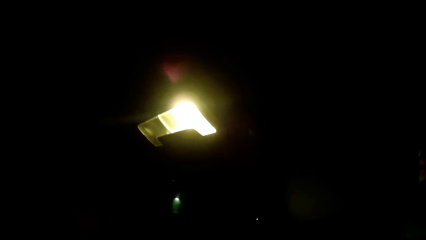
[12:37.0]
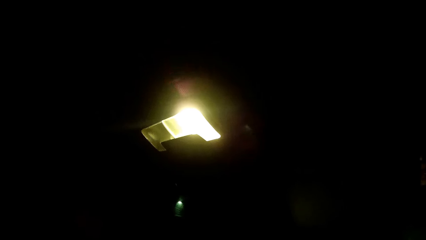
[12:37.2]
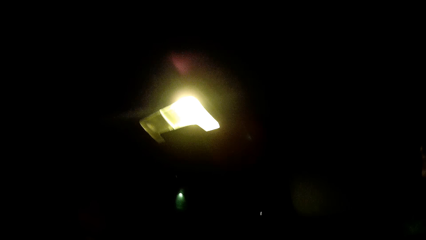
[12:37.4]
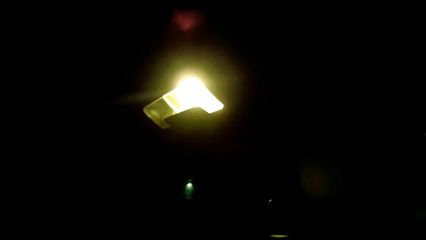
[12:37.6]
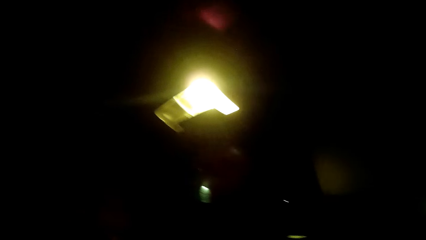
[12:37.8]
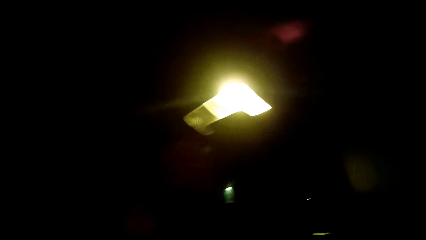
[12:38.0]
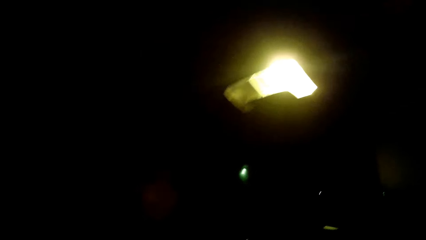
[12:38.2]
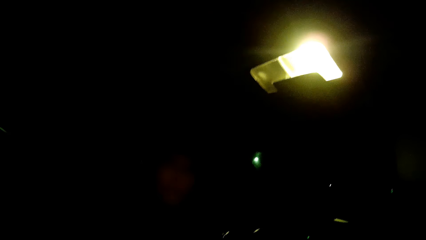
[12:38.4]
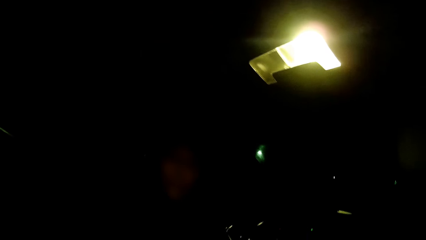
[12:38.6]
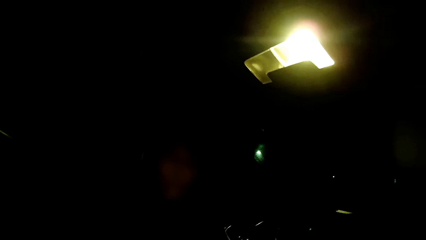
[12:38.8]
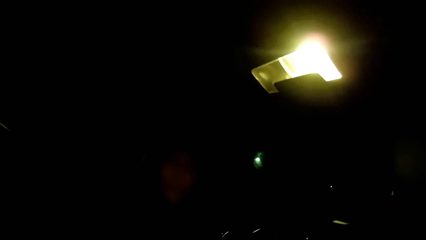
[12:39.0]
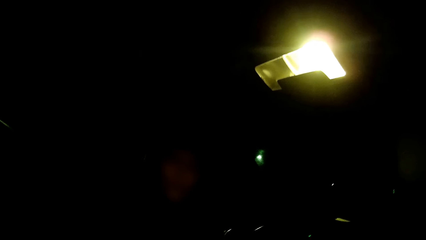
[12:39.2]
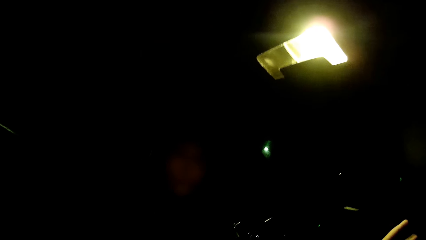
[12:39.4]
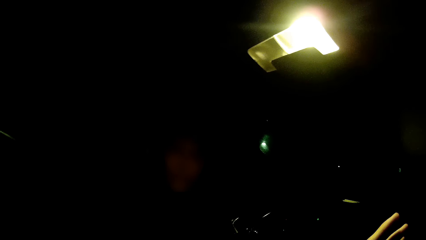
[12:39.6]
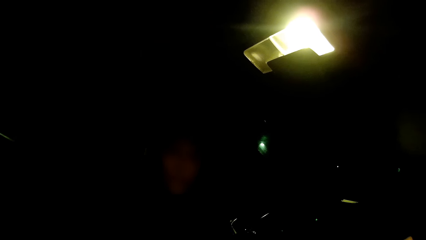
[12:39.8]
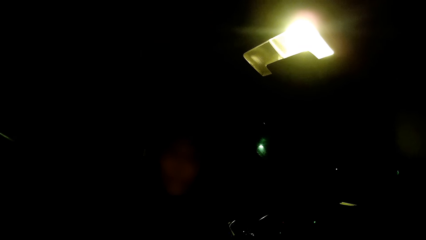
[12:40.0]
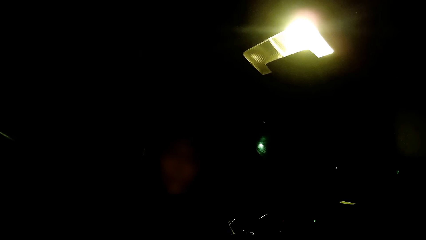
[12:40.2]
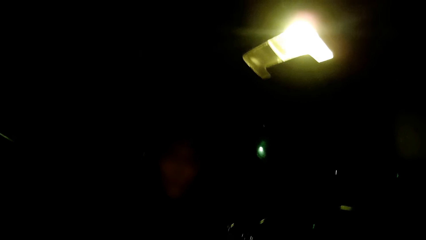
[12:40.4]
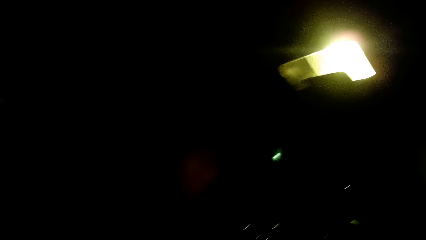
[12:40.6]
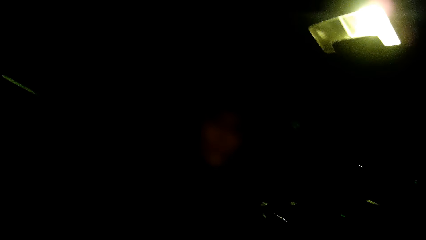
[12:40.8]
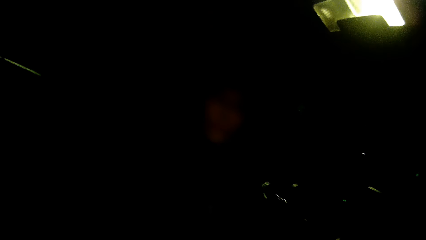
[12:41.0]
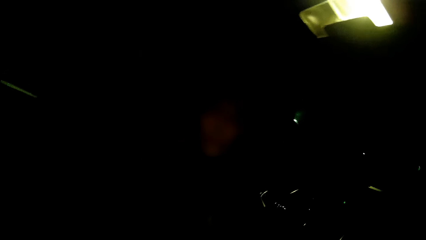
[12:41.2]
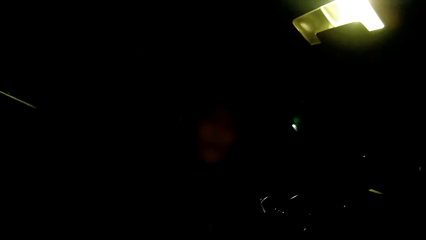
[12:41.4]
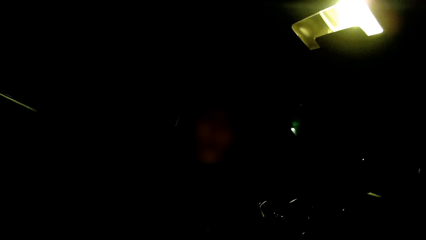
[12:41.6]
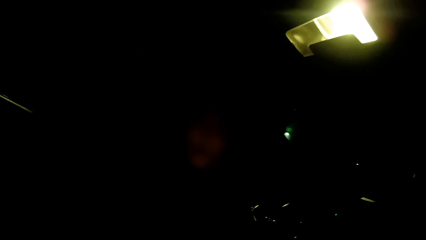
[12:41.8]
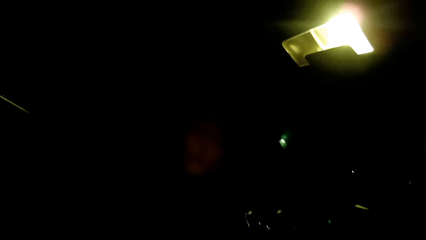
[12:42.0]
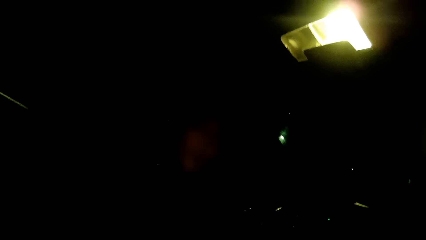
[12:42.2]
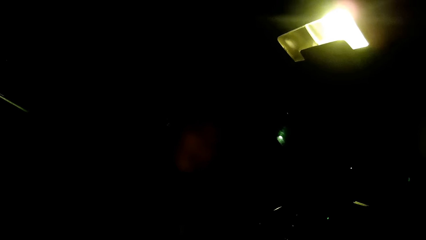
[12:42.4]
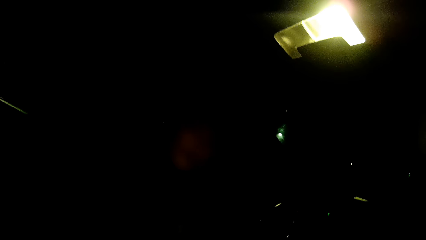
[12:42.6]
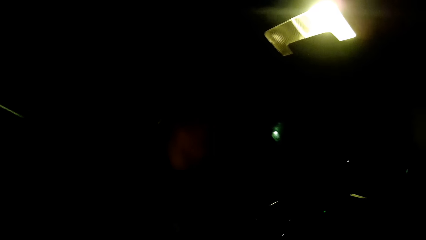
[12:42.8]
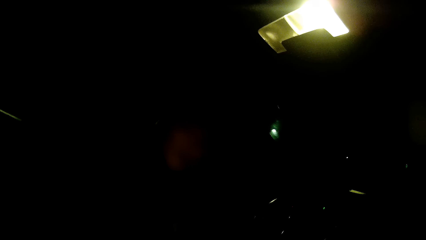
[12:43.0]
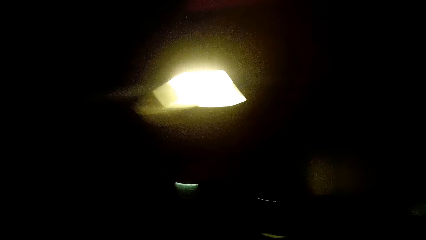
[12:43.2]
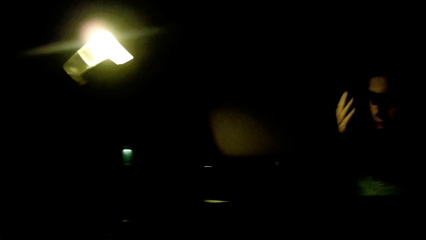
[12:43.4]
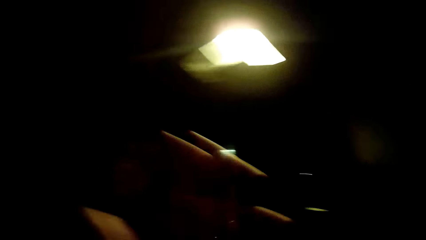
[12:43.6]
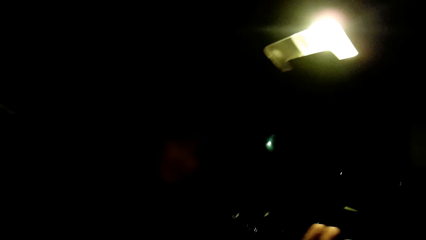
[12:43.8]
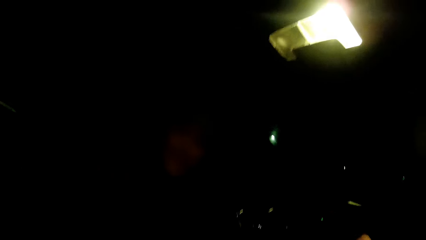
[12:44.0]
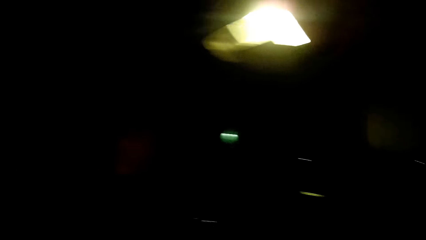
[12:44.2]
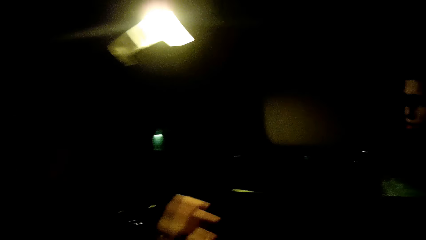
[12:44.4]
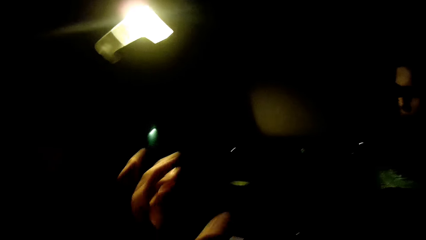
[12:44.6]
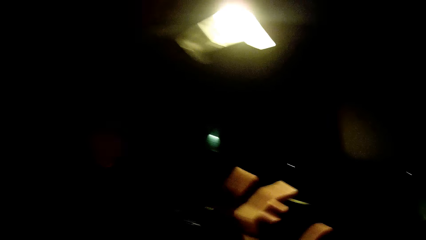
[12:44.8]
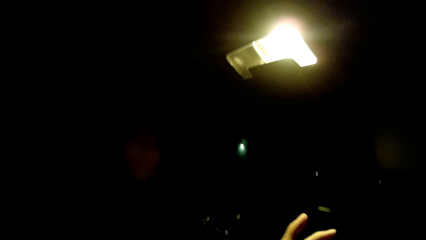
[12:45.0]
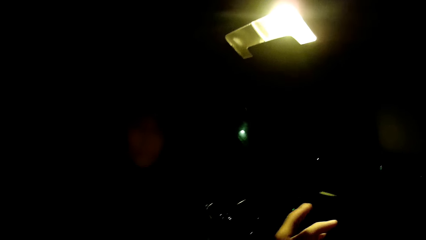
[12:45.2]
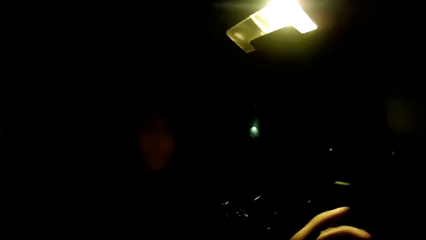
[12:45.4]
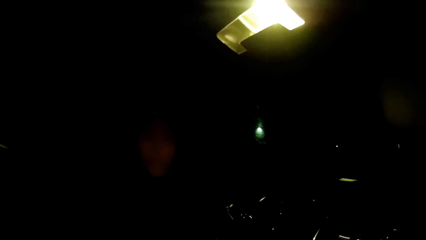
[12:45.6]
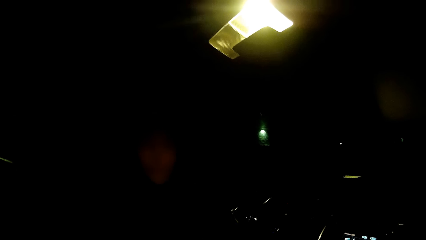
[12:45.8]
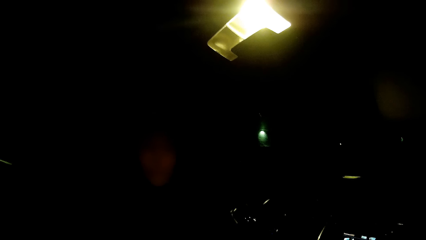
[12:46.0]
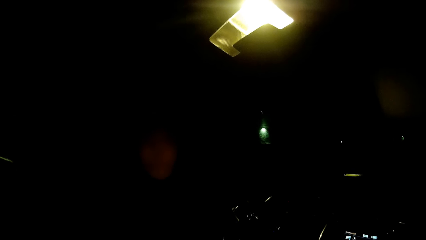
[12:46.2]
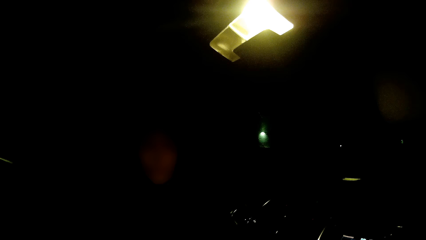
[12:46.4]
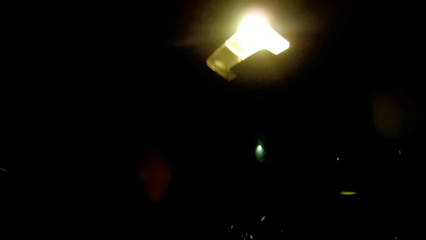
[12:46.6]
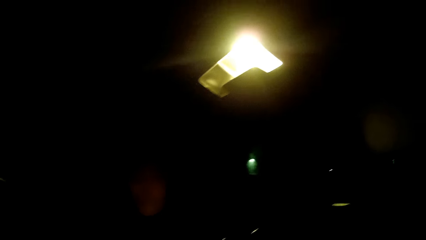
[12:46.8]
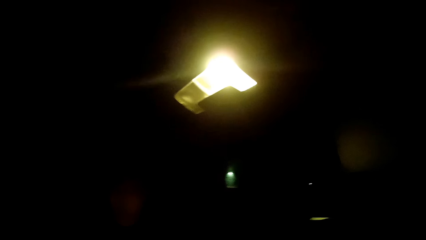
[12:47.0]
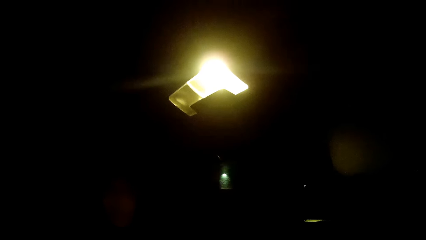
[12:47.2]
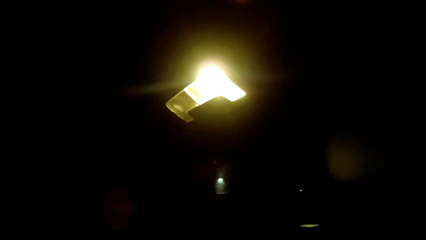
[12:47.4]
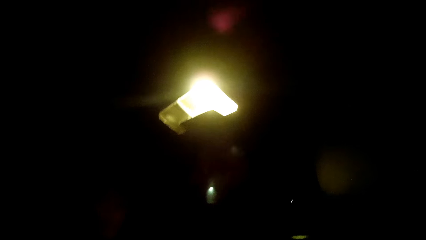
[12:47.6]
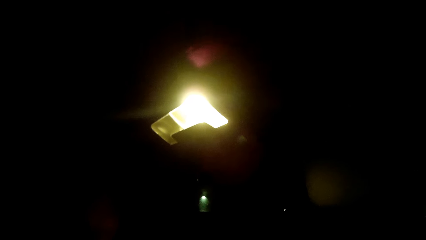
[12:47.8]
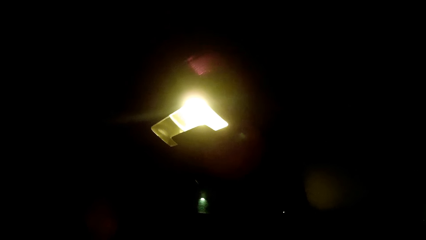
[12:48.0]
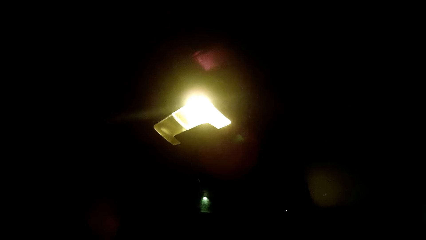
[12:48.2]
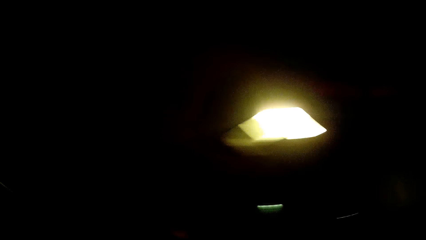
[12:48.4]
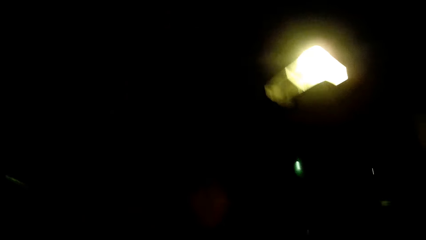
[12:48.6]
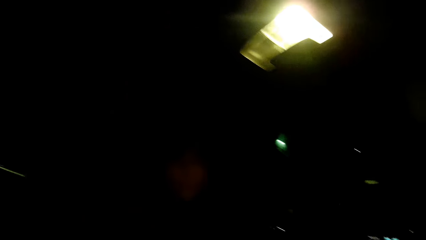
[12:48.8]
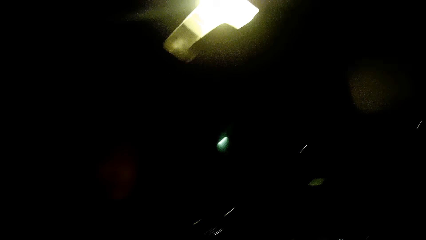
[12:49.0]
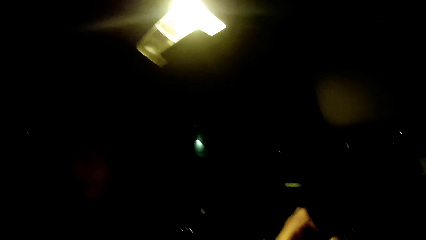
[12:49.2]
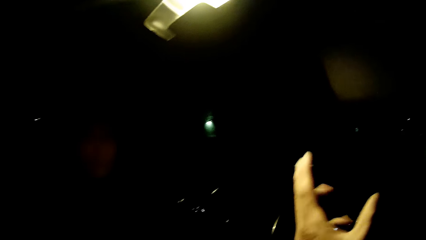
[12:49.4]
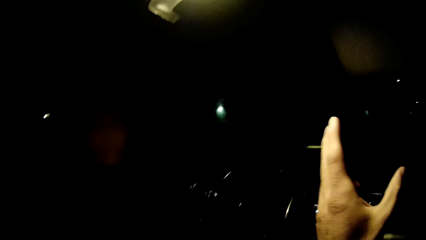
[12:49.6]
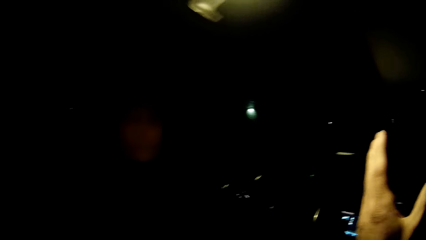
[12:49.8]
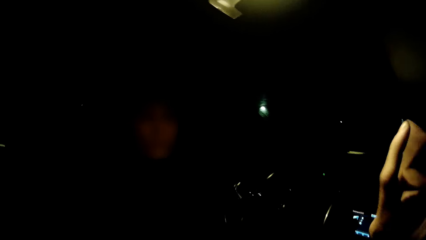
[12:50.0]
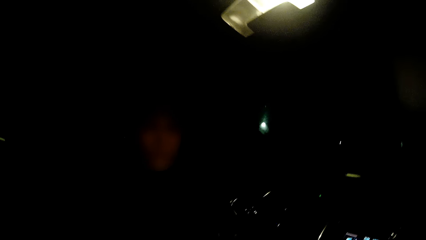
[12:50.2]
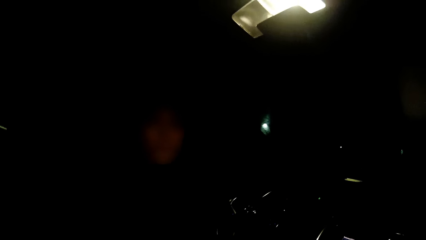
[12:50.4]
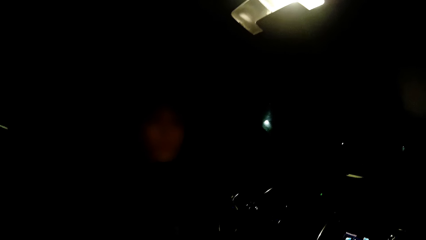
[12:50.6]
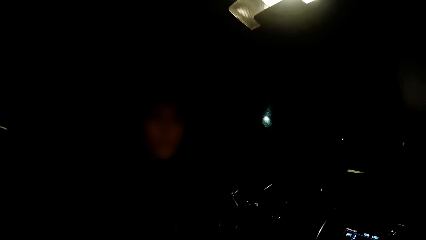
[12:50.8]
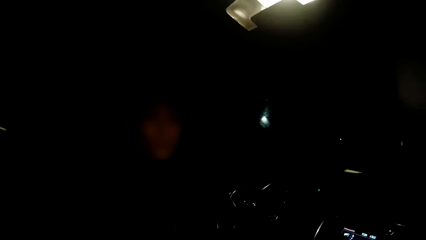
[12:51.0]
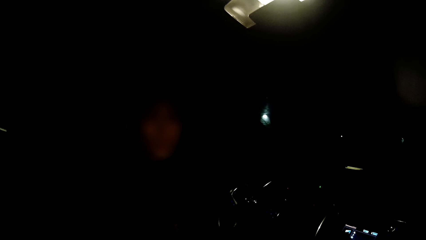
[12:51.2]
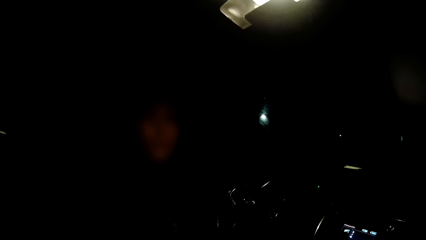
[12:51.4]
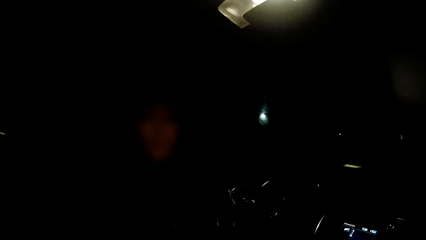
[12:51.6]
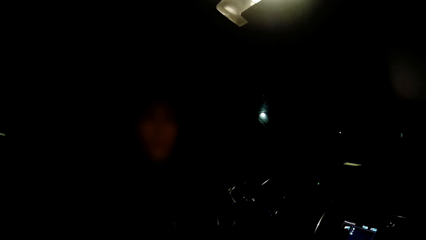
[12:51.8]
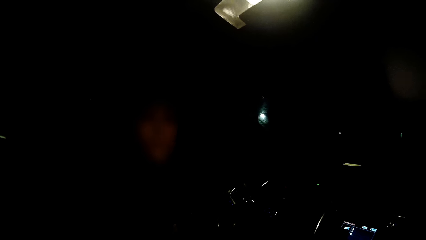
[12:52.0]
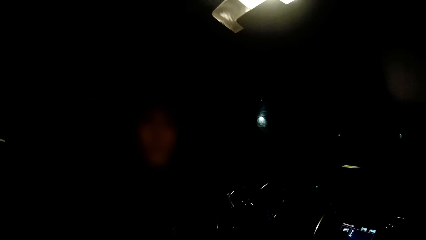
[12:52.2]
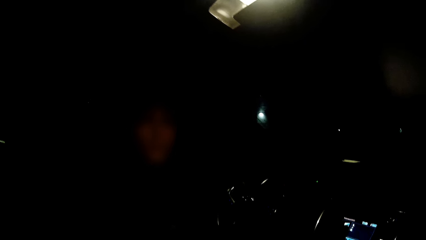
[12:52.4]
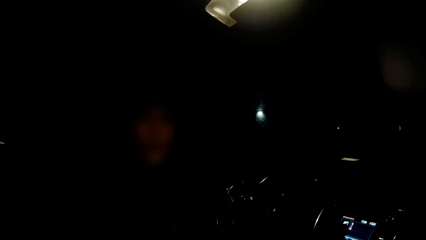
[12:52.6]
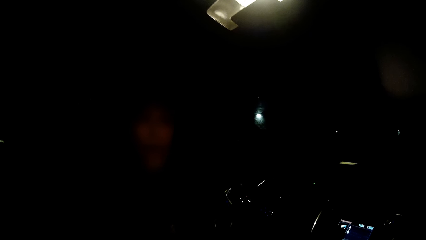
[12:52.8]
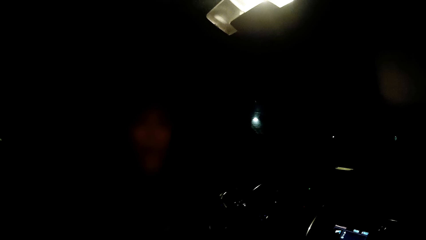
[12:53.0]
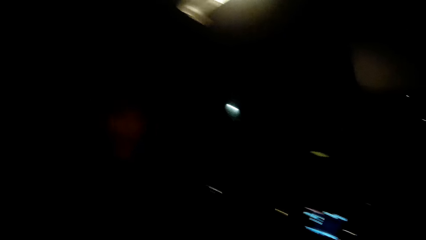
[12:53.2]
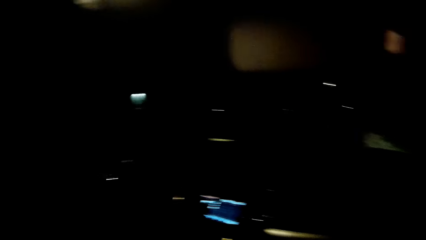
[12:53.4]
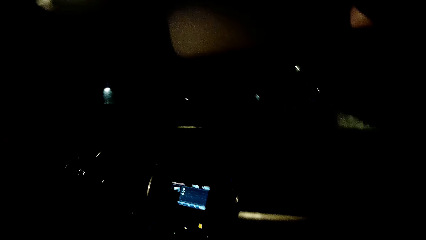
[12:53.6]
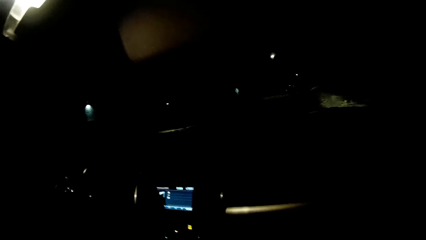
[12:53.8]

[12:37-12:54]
The camera wearer moves his hands.
